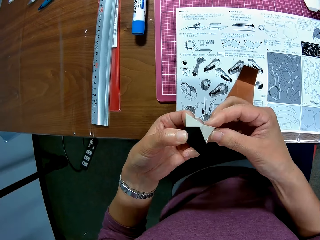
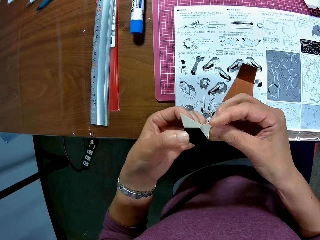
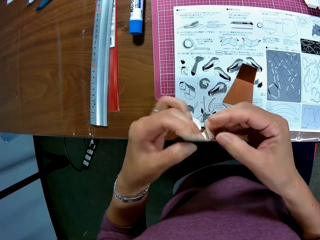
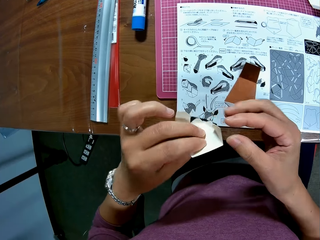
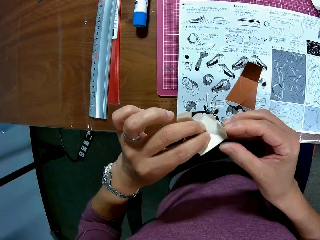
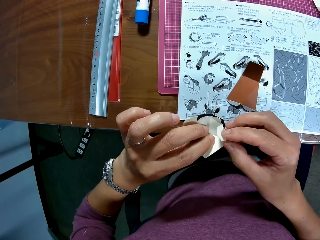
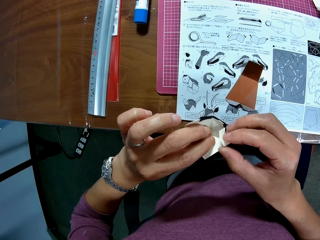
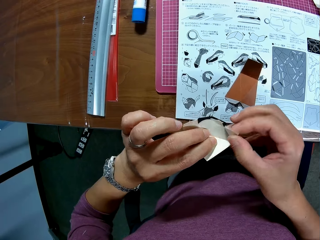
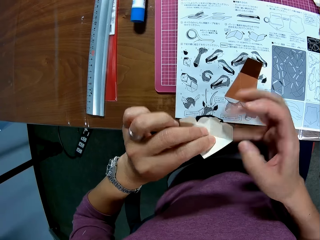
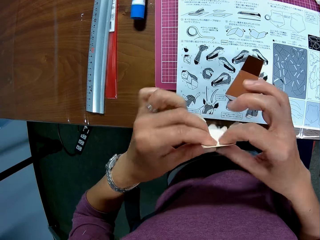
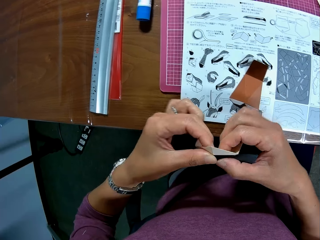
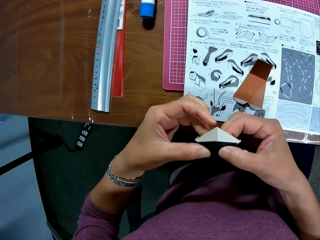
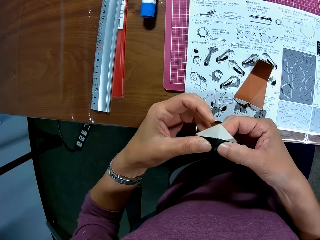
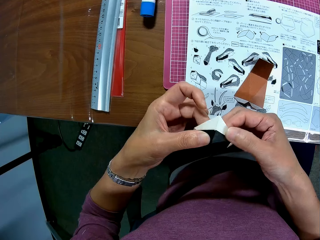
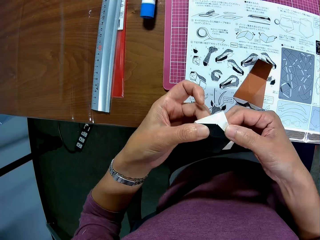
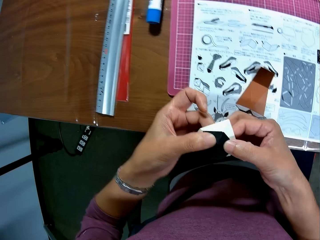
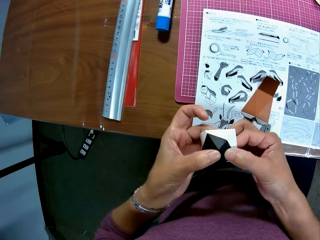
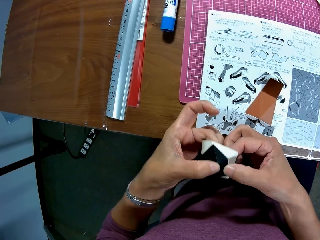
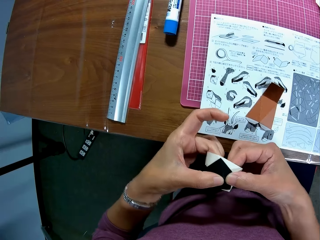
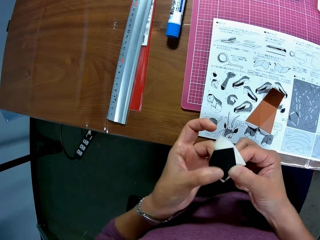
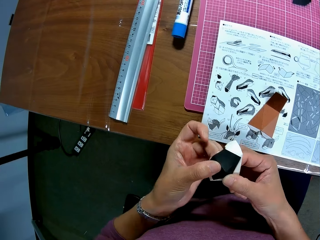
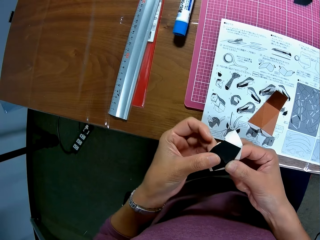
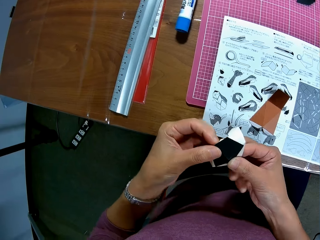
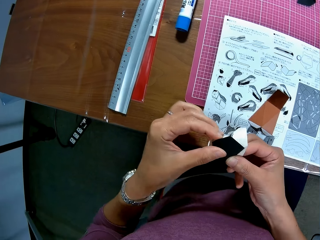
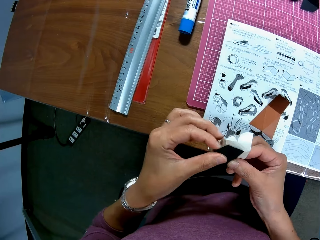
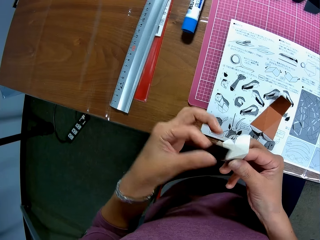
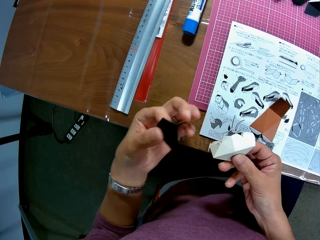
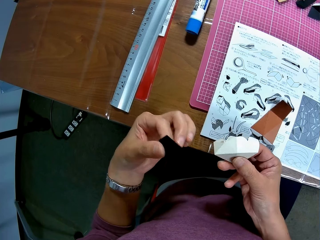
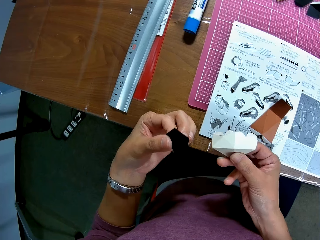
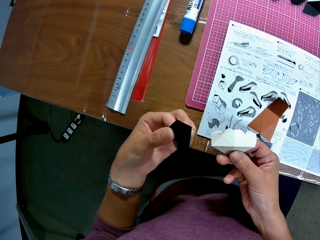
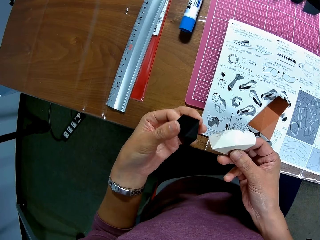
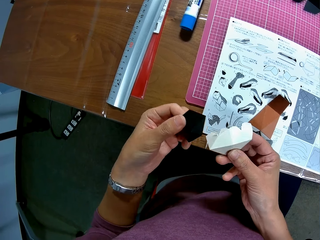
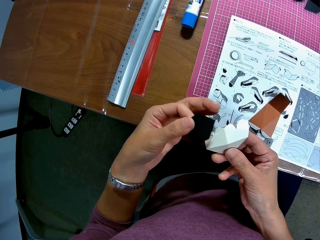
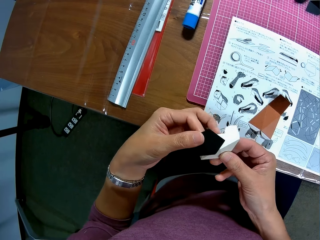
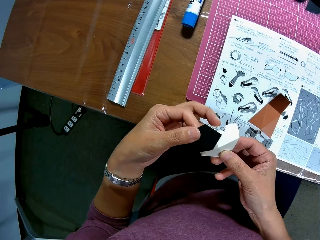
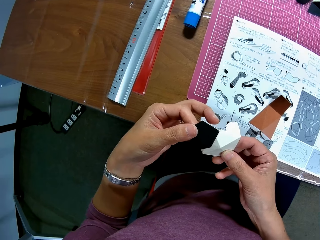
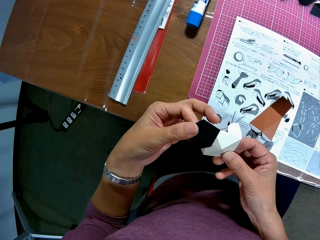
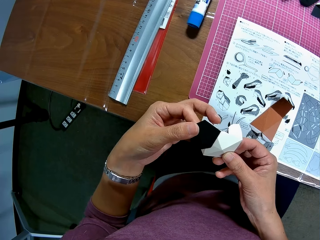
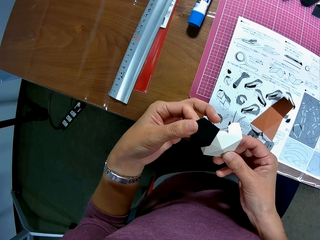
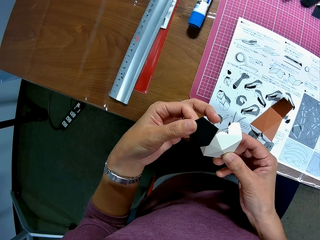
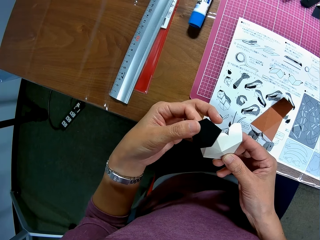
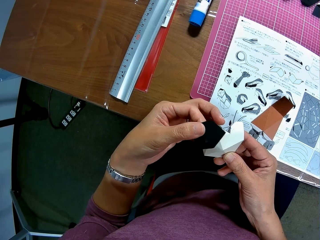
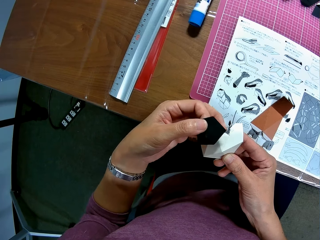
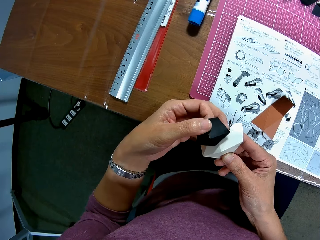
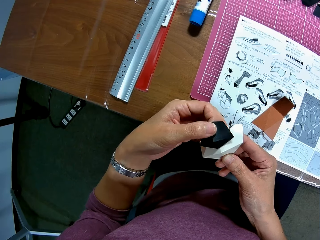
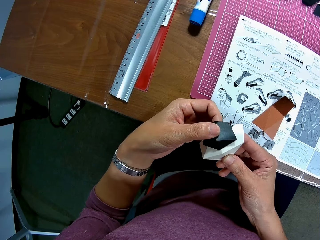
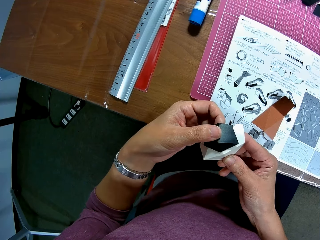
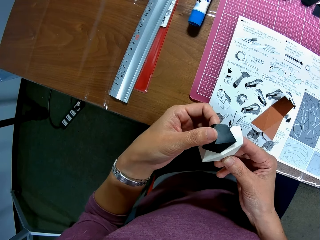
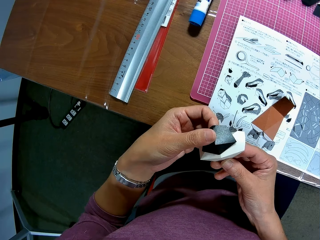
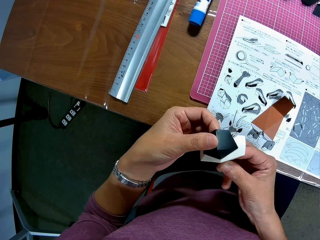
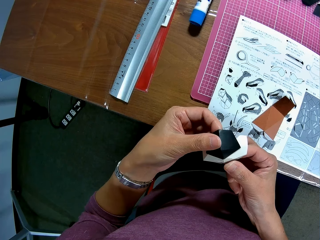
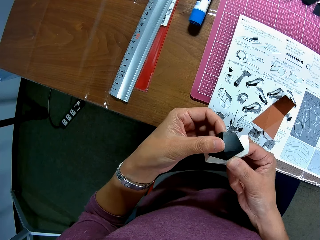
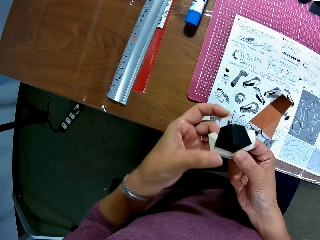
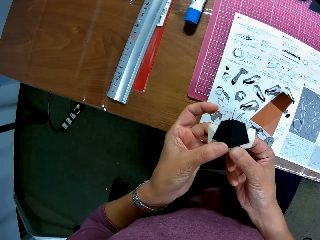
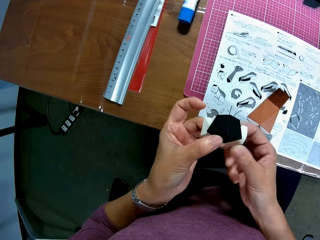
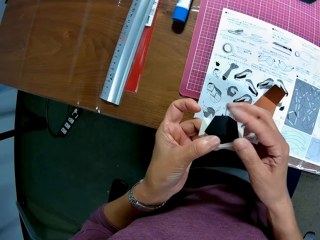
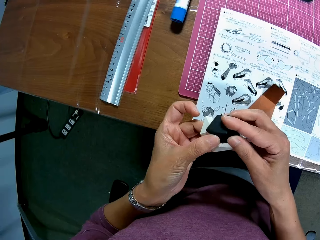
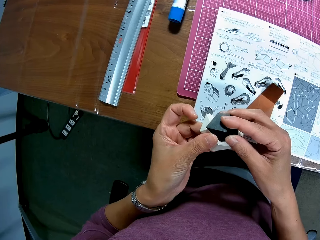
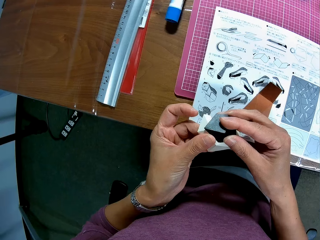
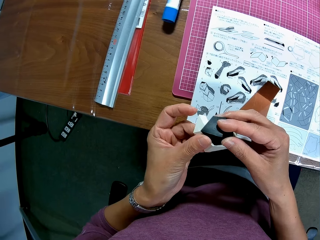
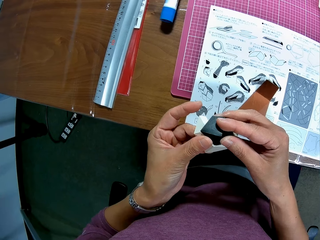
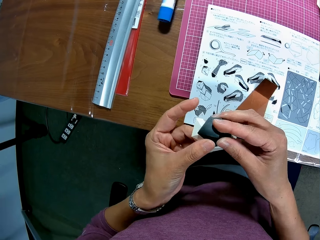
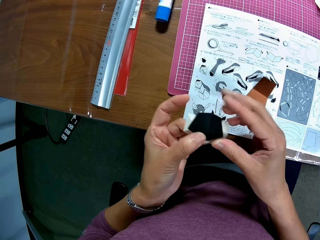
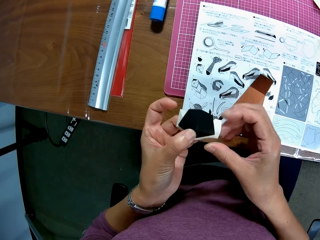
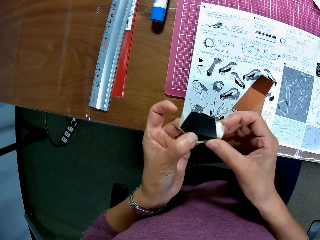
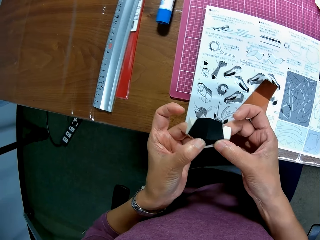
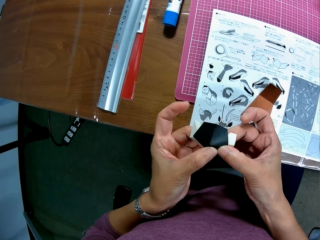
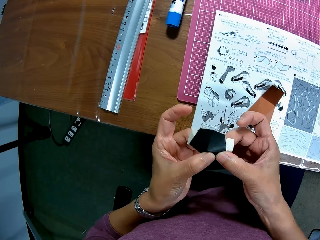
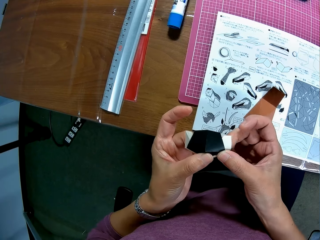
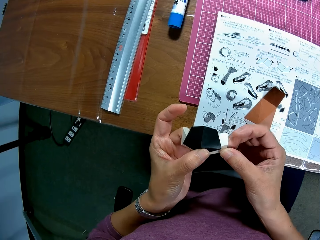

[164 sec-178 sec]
The camera wearer separates the folding. They join the papers together.

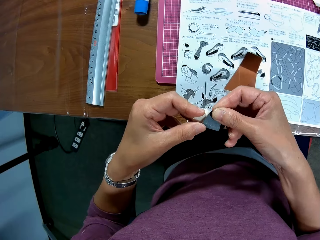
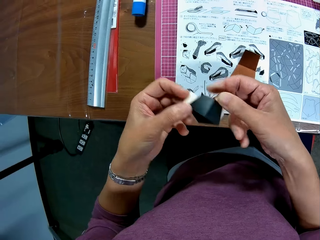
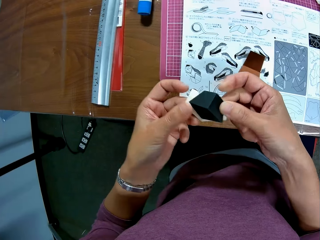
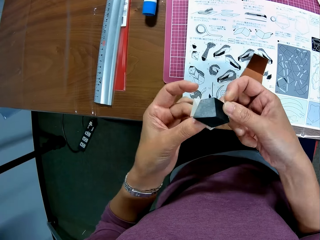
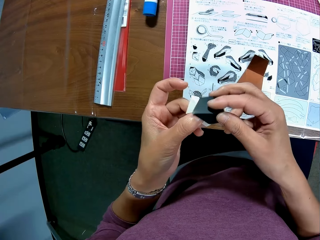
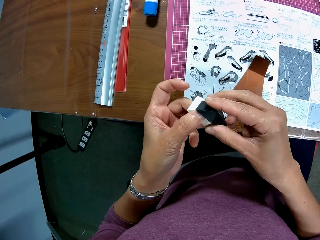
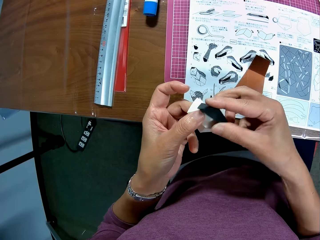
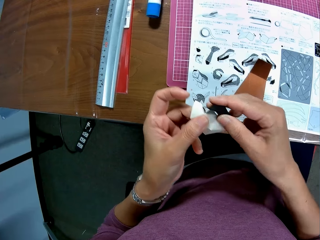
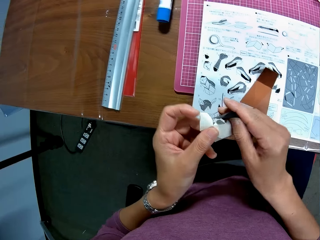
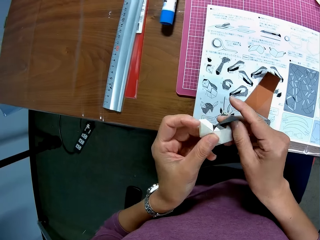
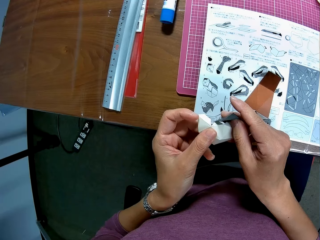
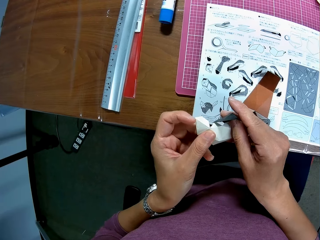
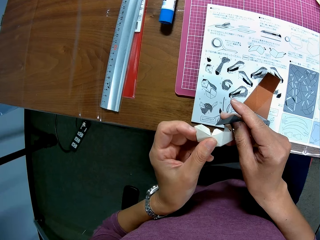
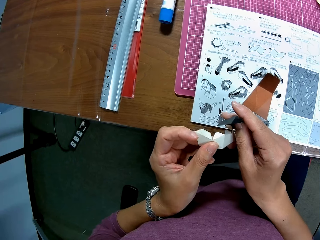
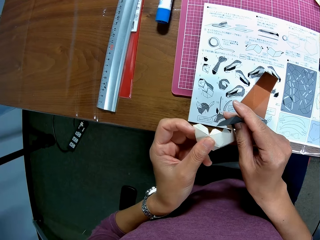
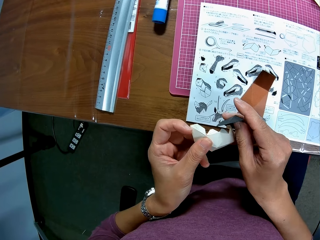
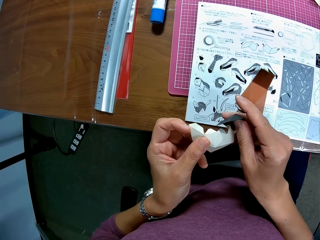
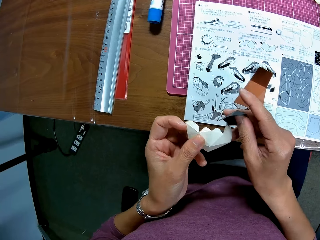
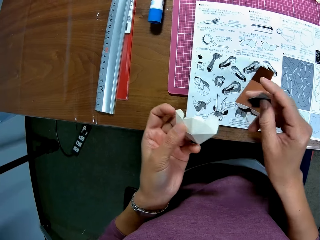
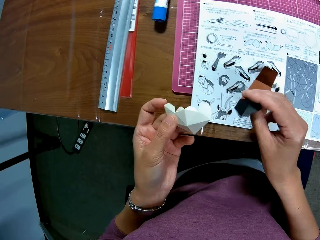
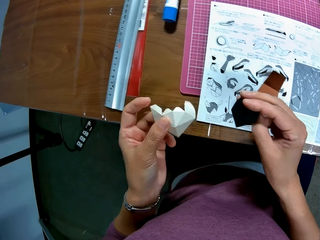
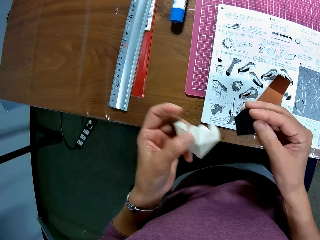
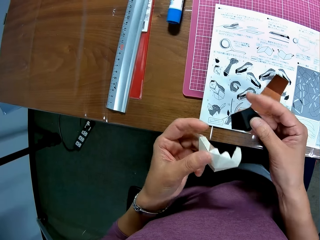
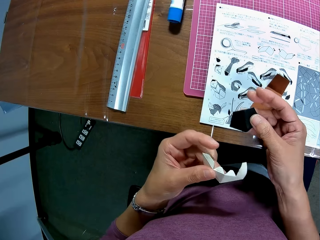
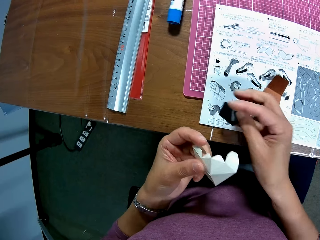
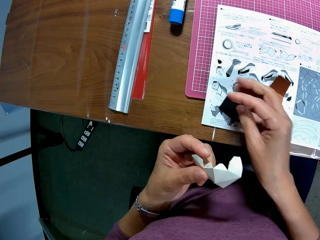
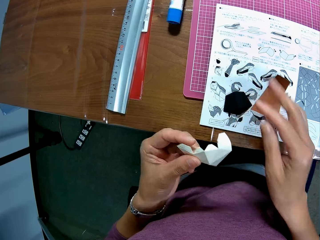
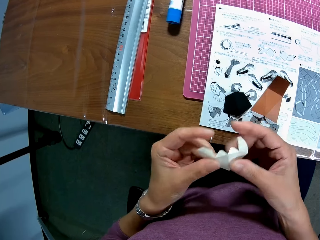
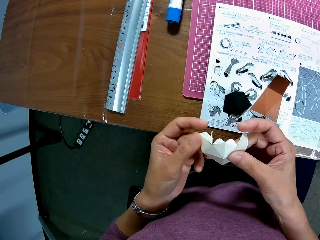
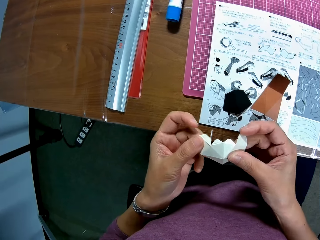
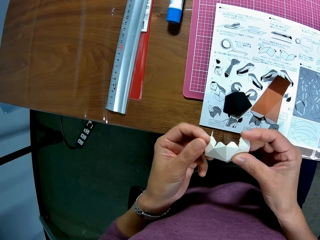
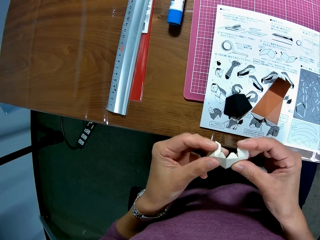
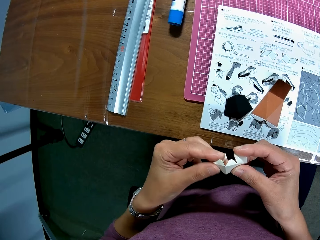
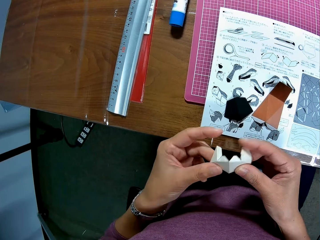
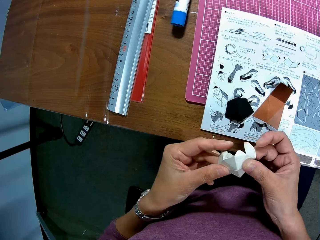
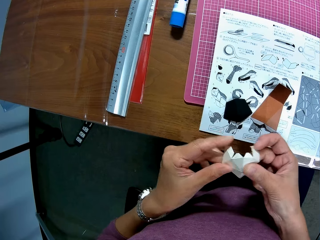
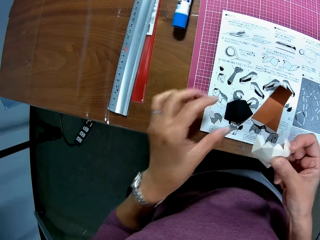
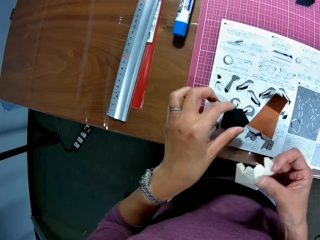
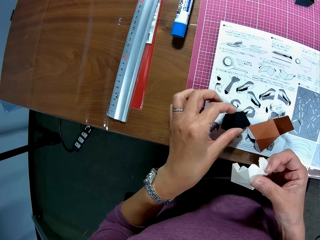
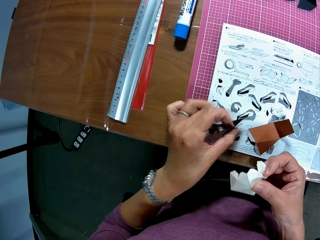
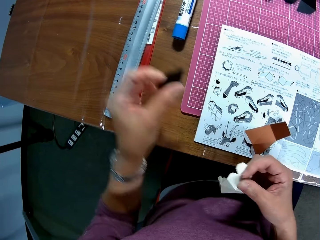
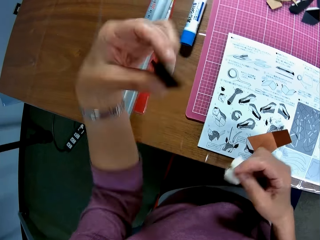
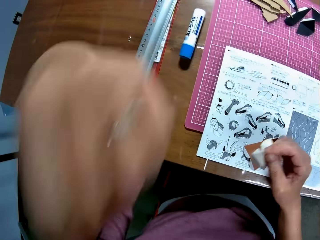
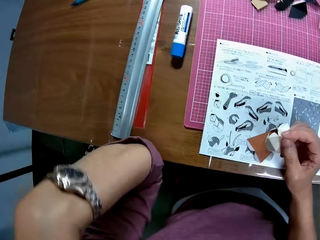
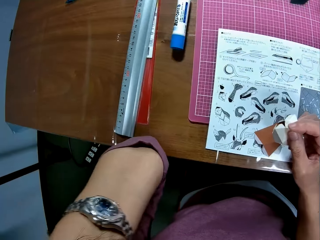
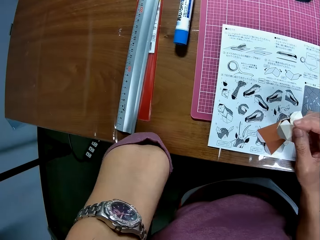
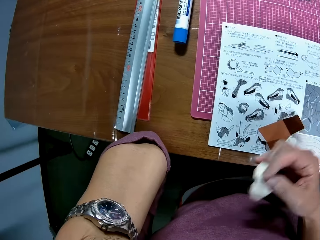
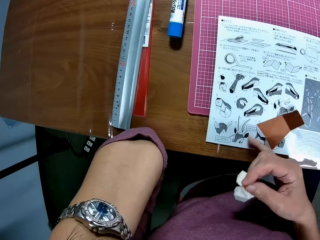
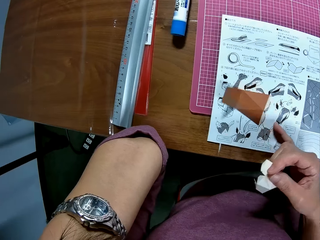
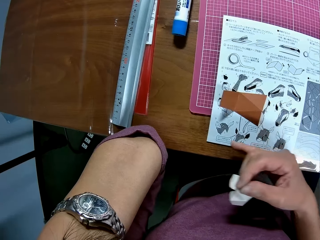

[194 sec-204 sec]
The camera wearer drops the paper craft in his hand on the table. He separates the folding and places a piece on the table. He adjusts the paper craft in his hand. He folds a paper in hand. He picks up the paper craft on the table. He puts his elbow on the table. He moves the paper craft on the table.
